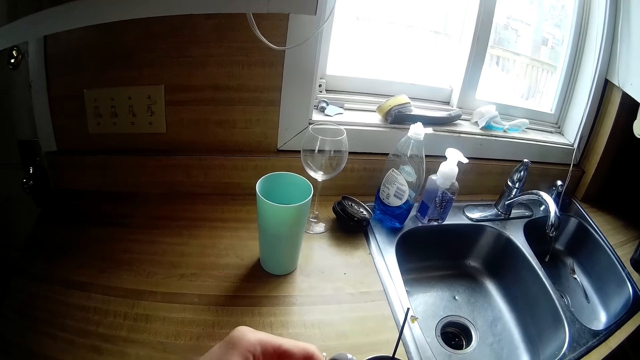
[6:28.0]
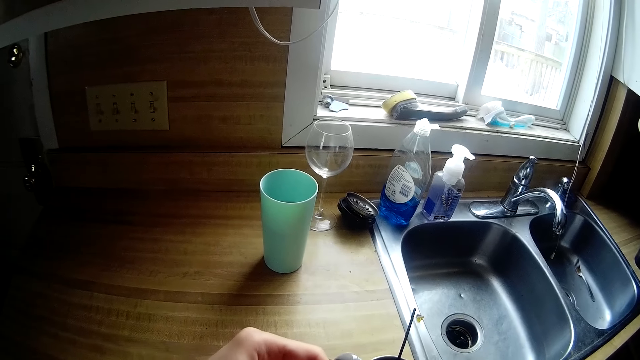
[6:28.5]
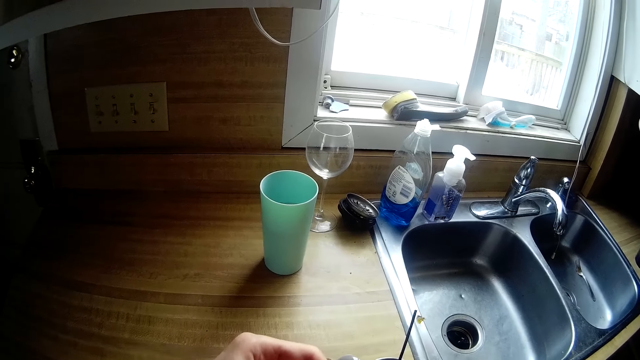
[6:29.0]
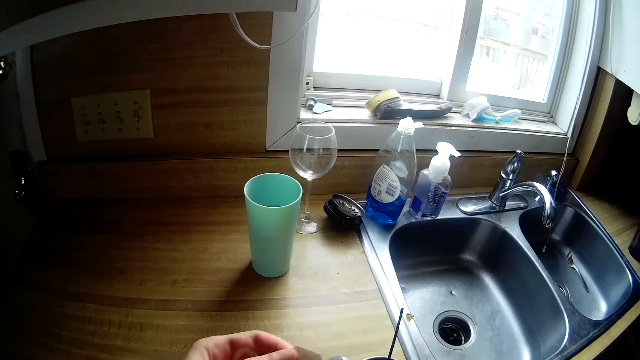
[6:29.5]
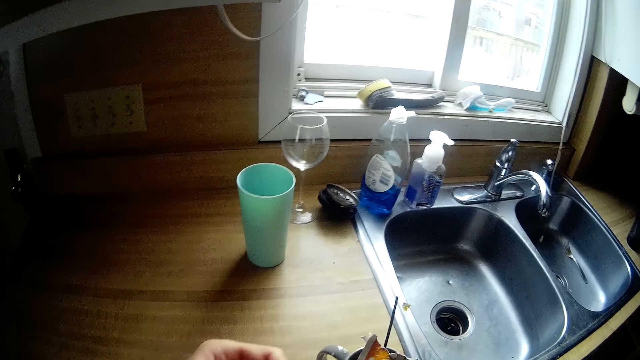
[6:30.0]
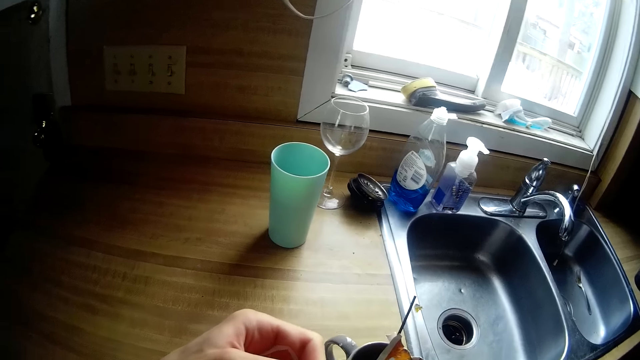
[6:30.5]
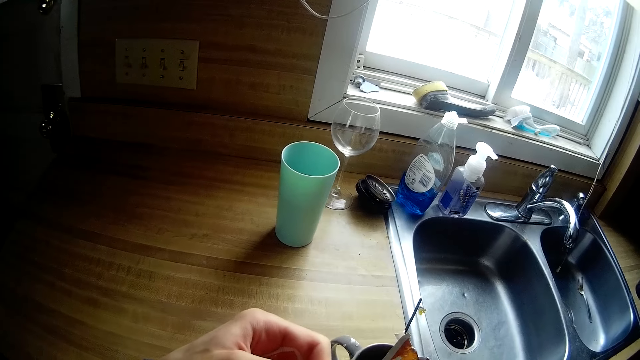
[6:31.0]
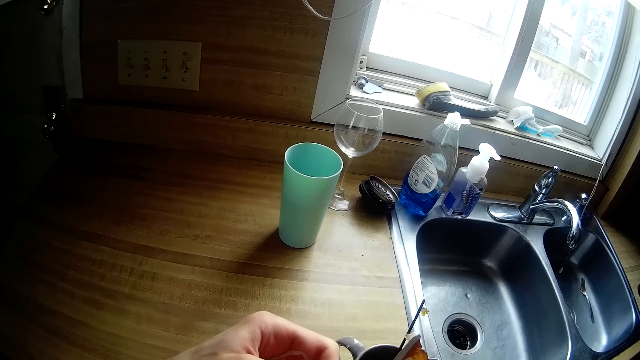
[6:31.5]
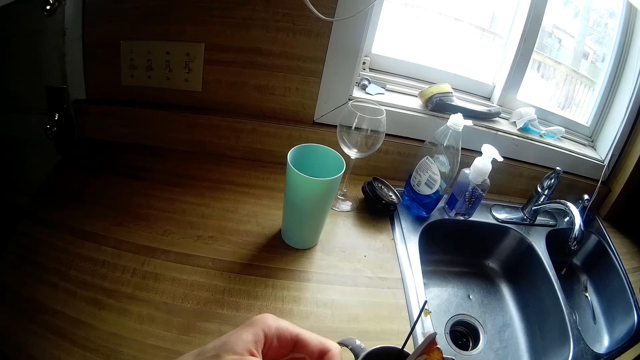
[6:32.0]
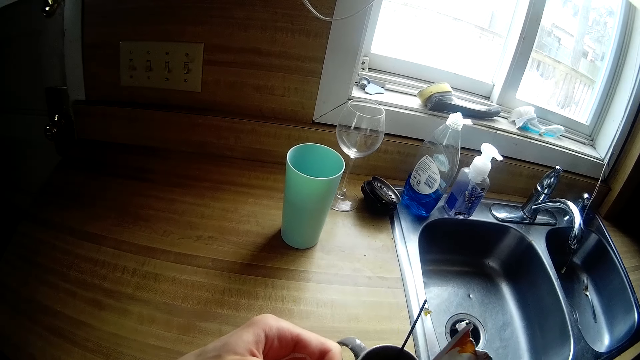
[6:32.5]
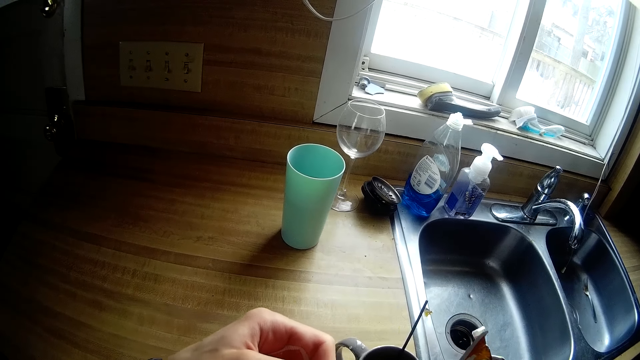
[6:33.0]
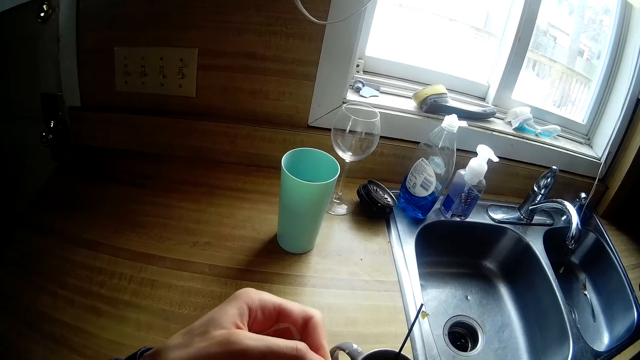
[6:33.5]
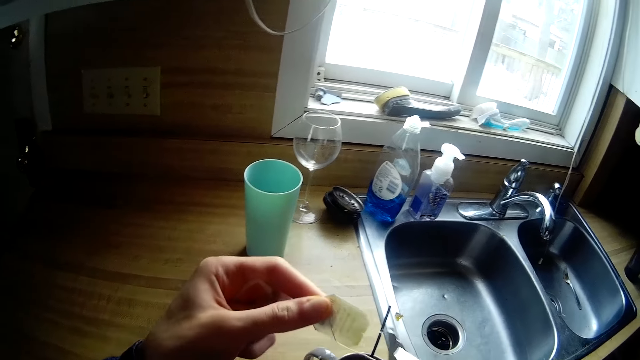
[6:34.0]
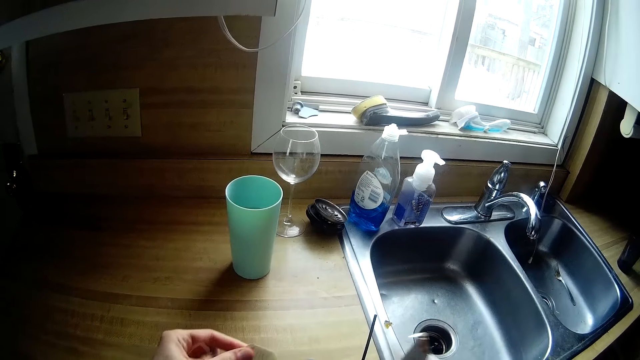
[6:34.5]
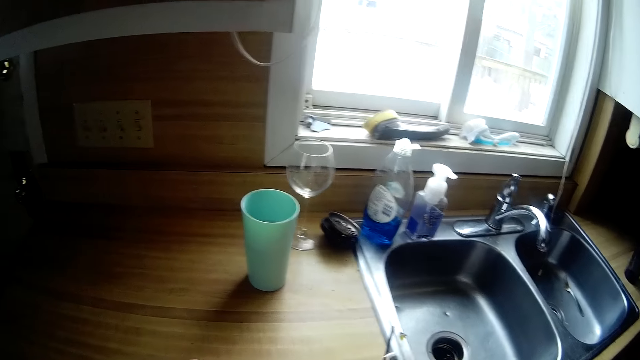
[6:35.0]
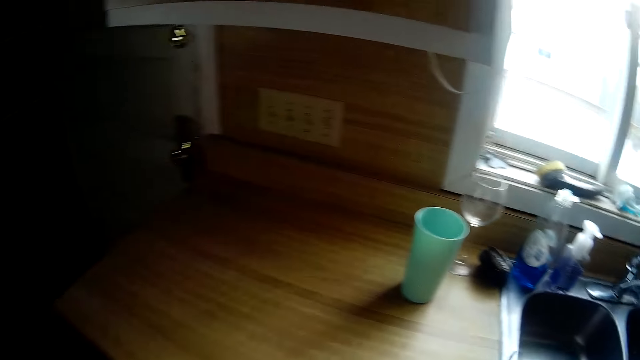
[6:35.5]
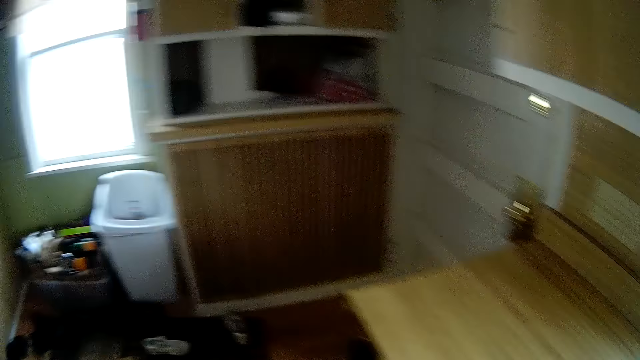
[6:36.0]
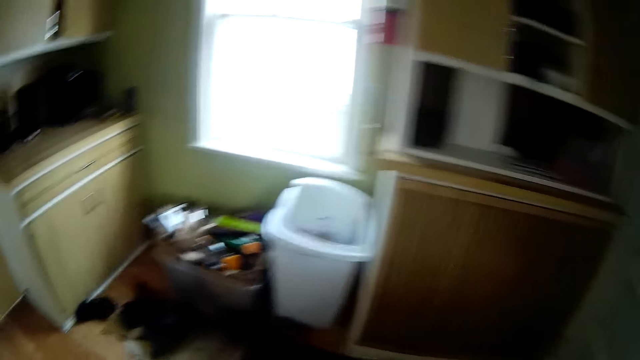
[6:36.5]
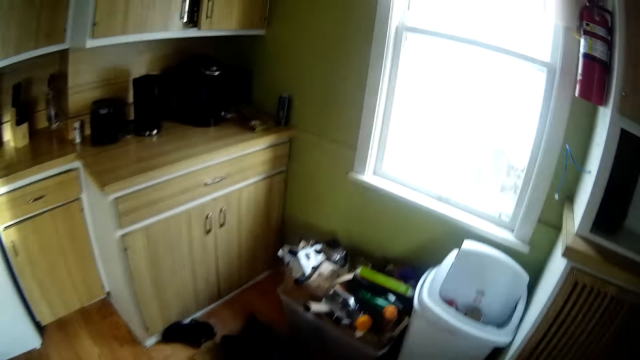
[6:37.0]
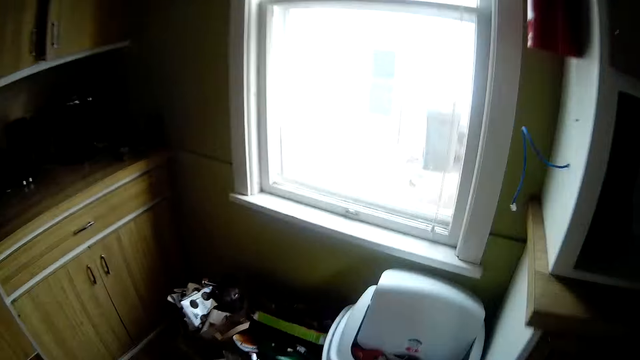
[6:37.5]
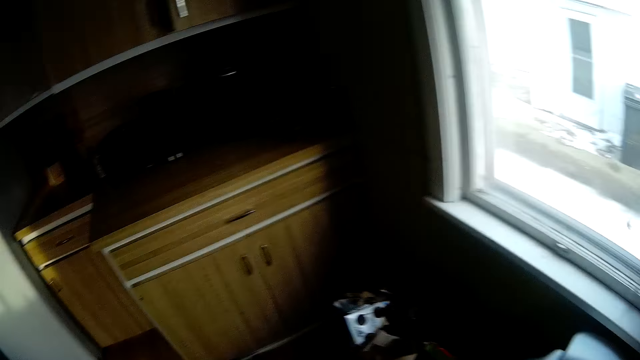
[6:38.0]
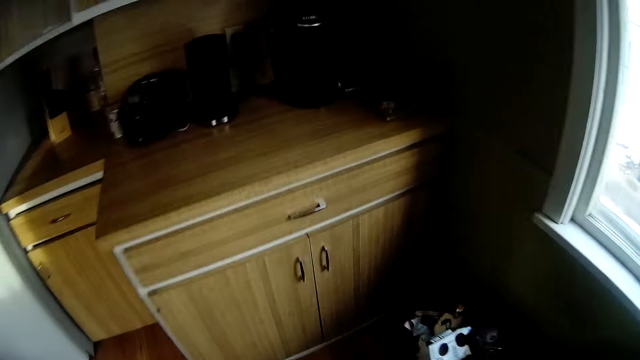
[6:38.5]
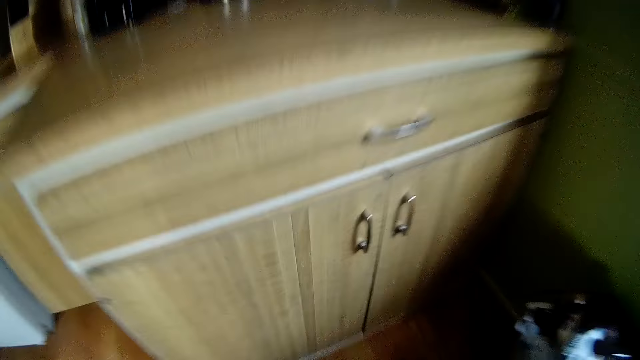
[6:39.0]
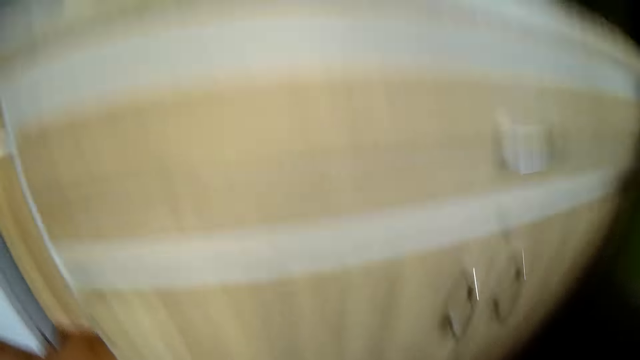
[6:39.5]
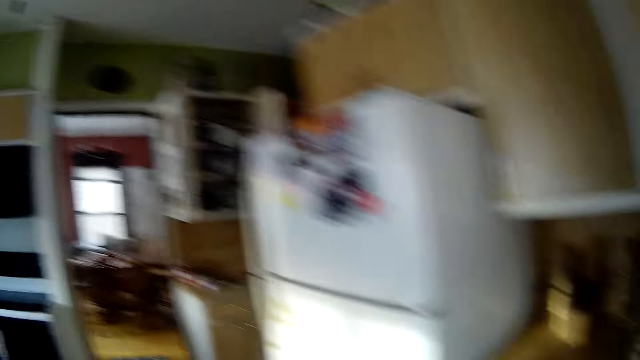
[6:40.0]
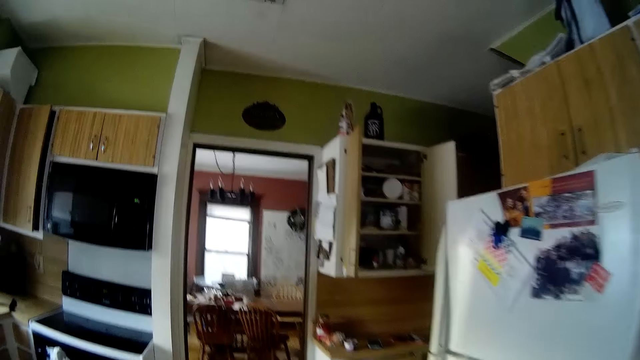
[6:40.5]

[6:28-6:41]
The camera wearer opens the tea bag with her left hand. She puts the tea bag inside a cup. She looks around and walks around.

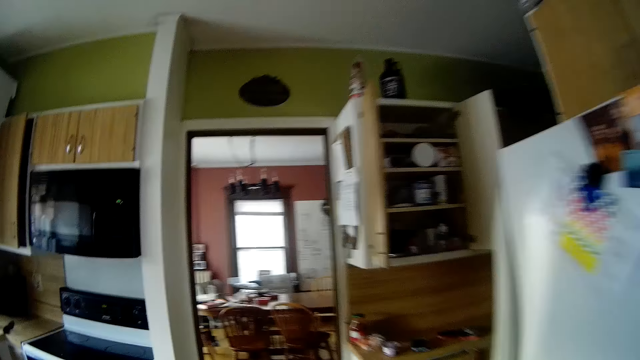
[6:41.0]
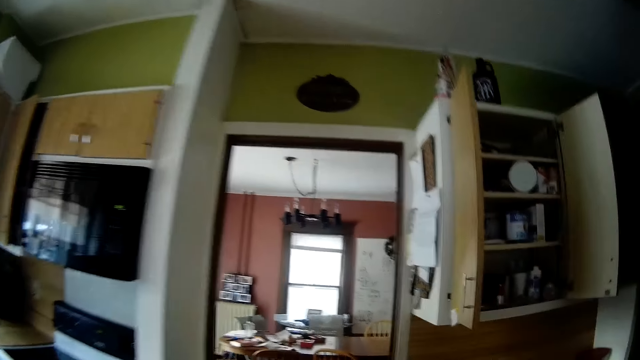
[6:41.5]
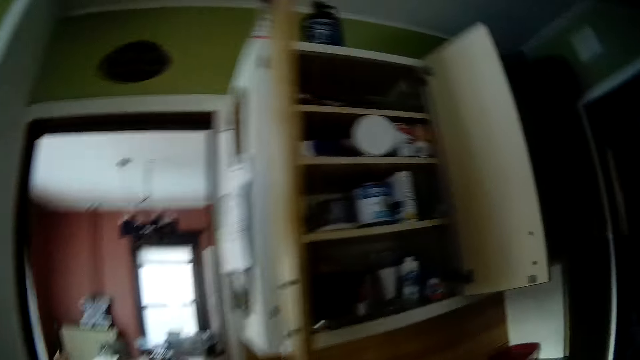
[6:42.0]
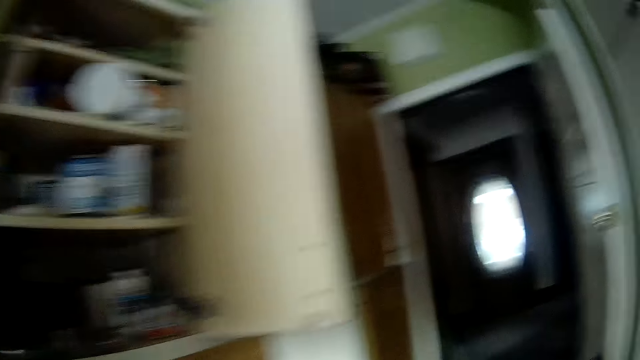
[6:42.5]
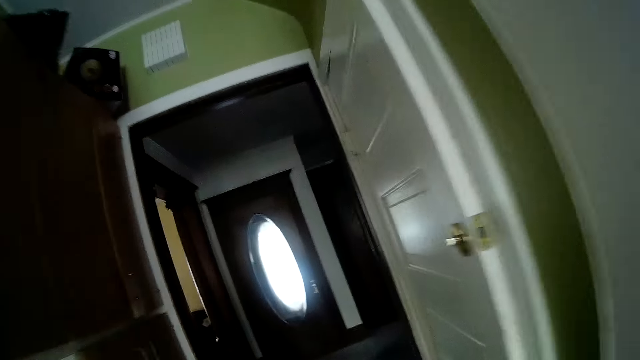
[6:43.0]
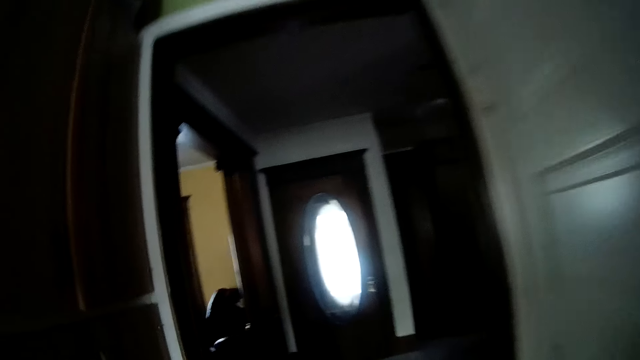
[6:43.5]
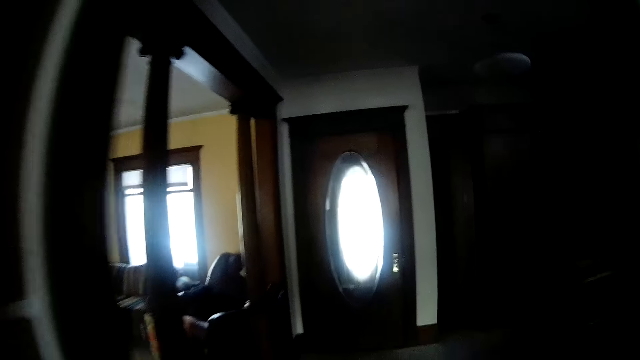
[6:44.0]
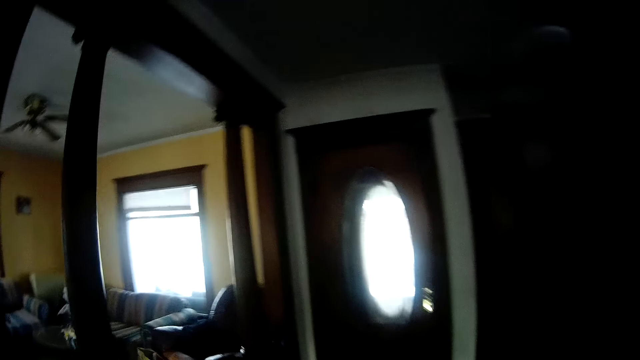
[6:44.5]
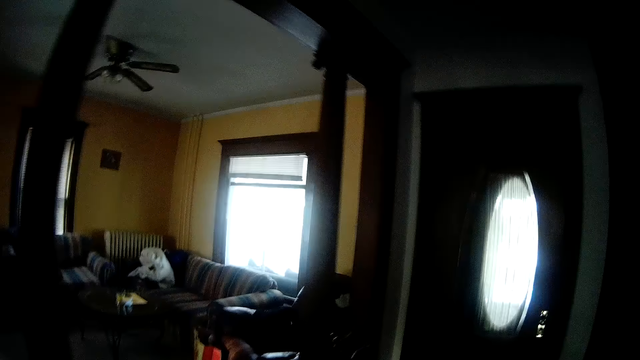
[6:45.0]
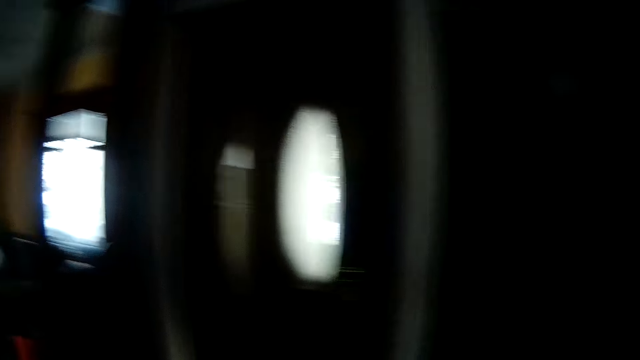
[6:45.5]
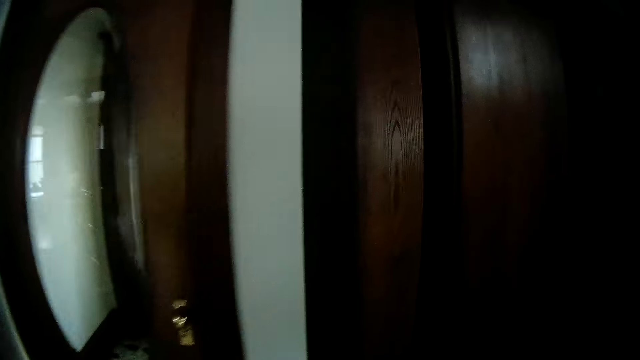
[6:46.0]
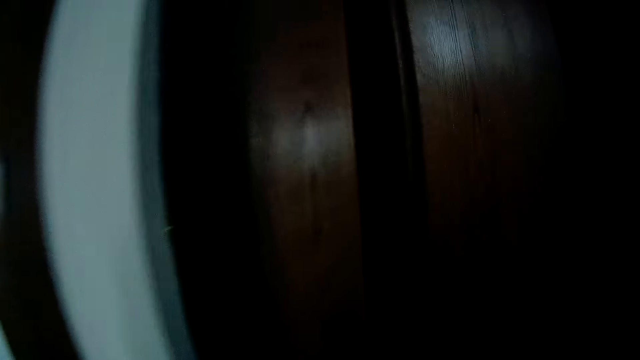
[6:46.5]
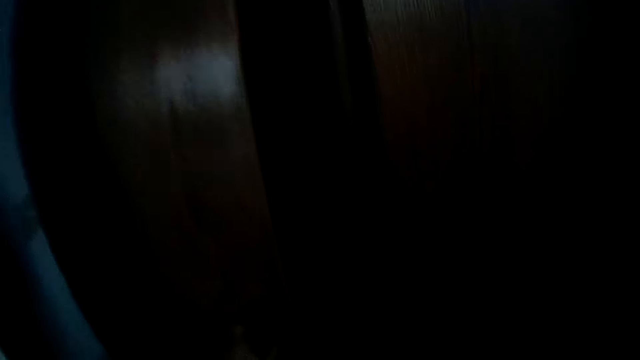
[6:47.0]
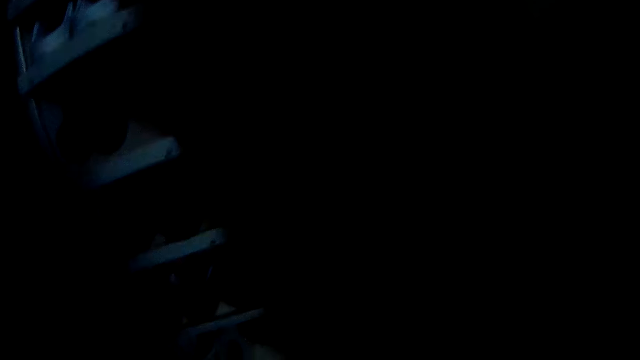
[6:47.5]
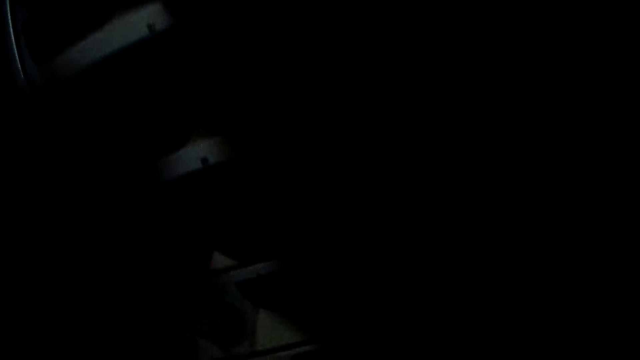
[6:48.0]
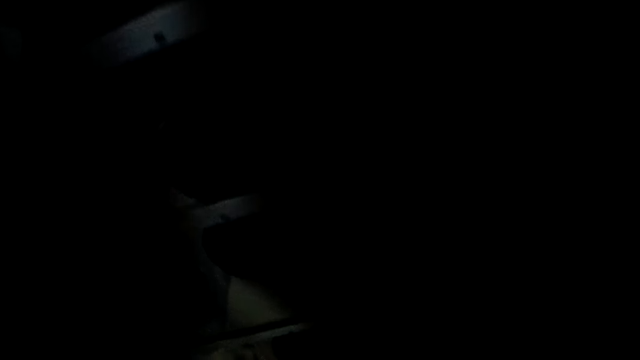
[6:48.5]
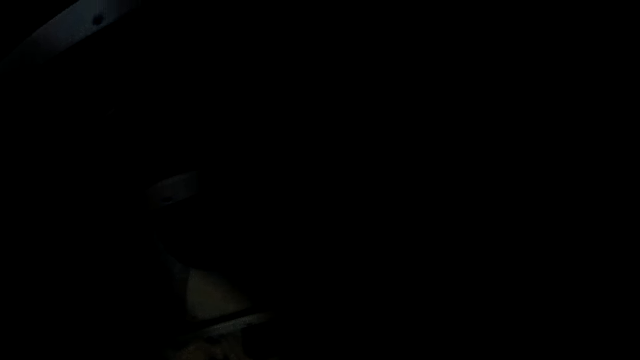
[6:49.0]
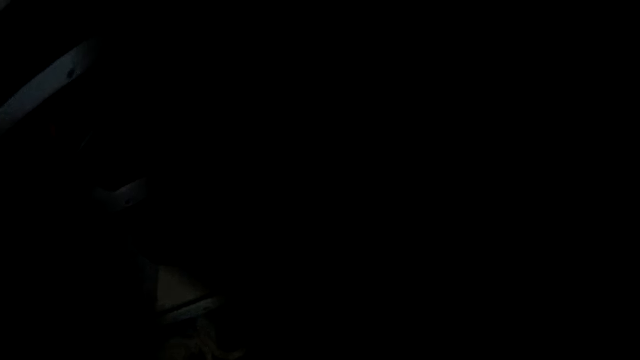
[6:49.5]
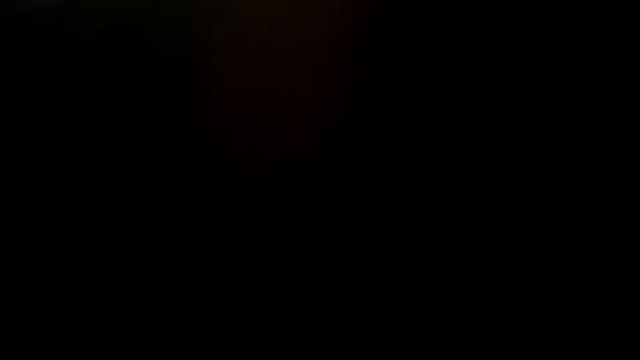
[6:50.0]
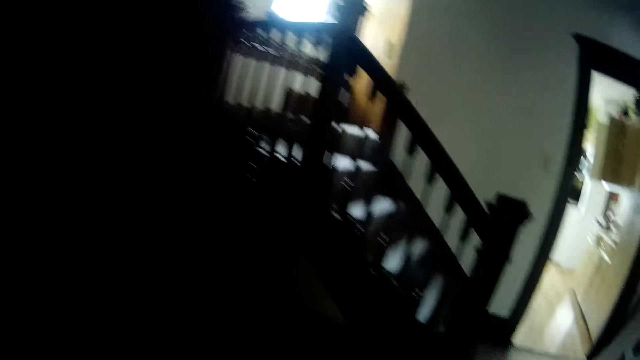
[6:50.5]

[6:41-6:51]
The camera wearer opens a wardrobe with her left hand.
